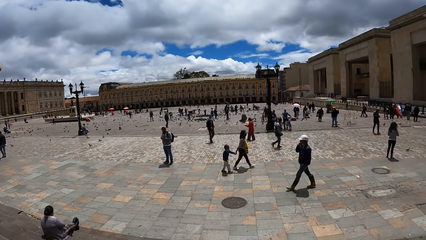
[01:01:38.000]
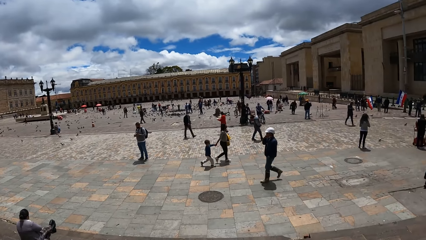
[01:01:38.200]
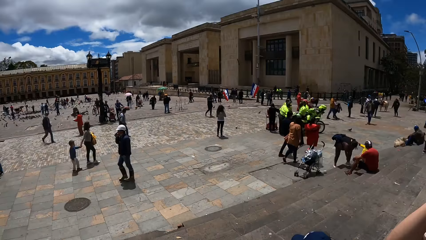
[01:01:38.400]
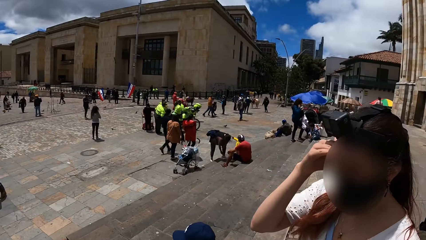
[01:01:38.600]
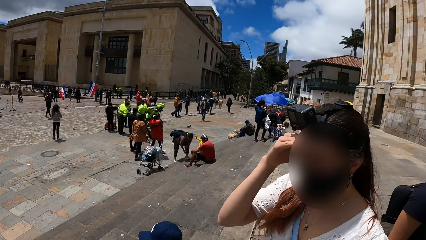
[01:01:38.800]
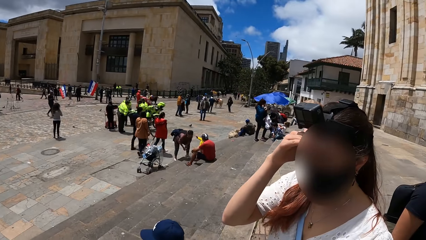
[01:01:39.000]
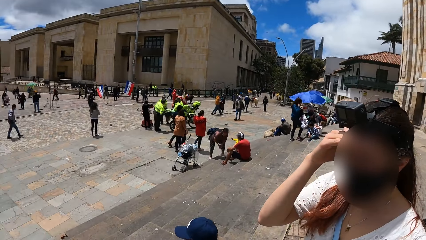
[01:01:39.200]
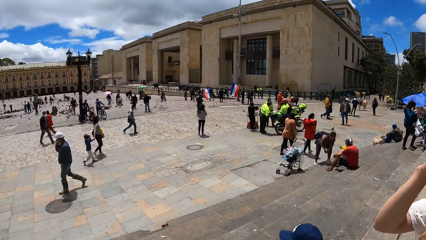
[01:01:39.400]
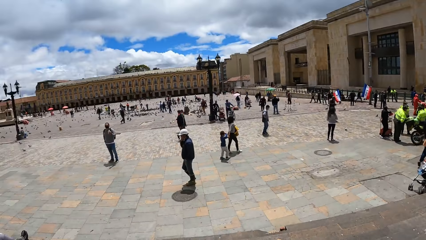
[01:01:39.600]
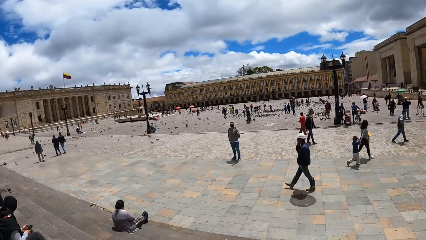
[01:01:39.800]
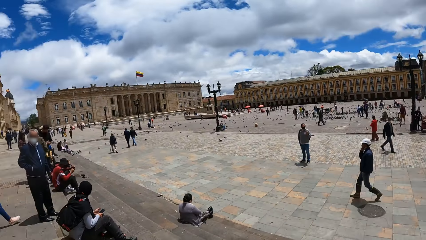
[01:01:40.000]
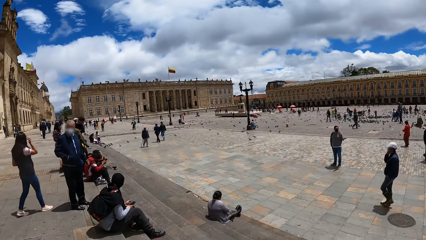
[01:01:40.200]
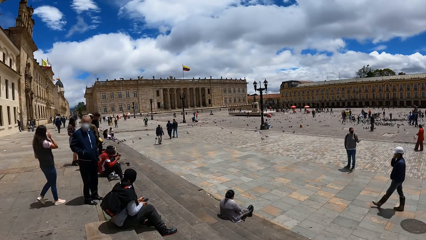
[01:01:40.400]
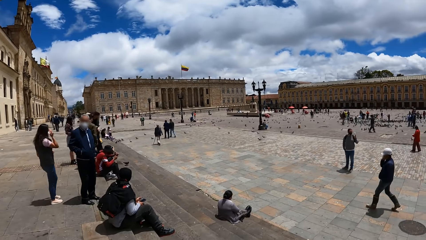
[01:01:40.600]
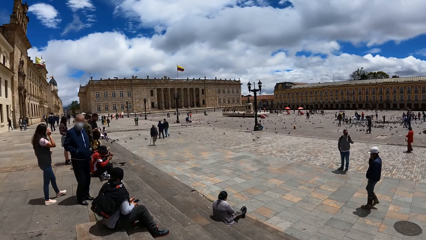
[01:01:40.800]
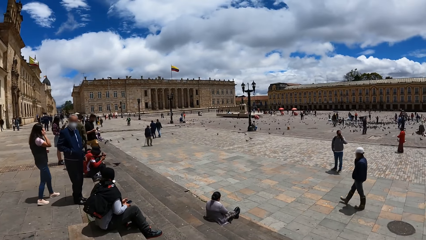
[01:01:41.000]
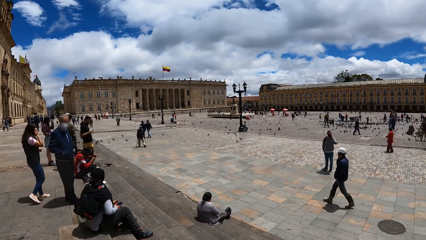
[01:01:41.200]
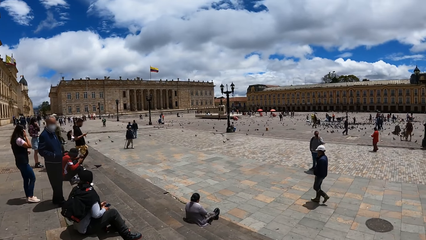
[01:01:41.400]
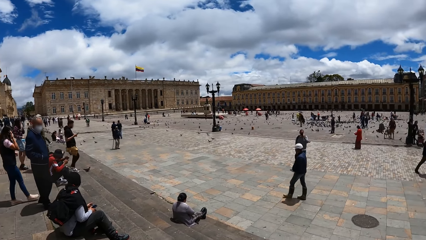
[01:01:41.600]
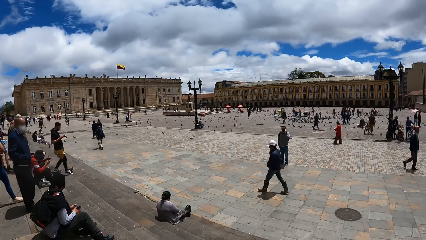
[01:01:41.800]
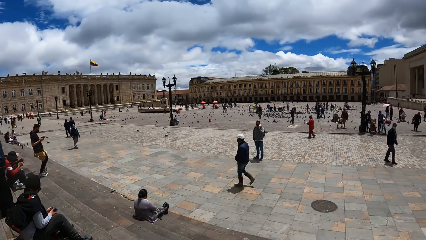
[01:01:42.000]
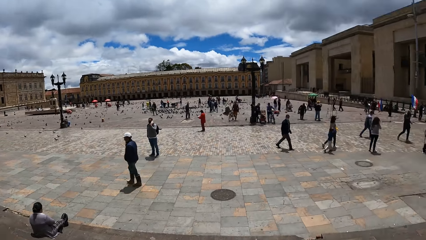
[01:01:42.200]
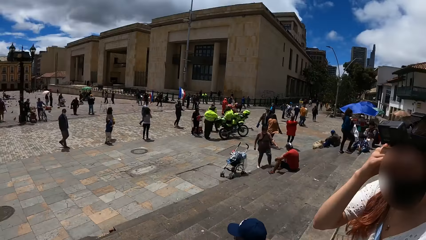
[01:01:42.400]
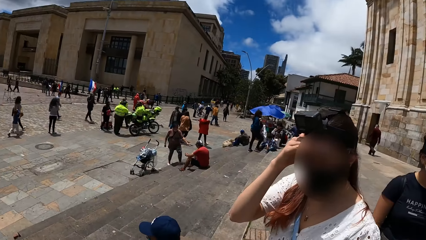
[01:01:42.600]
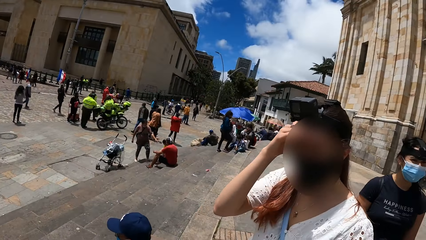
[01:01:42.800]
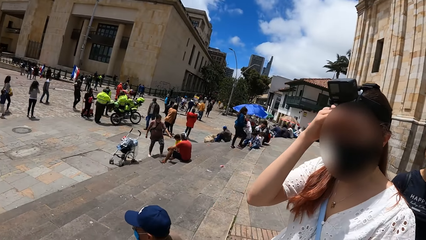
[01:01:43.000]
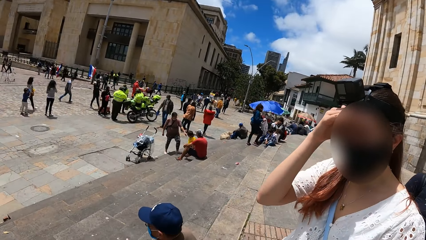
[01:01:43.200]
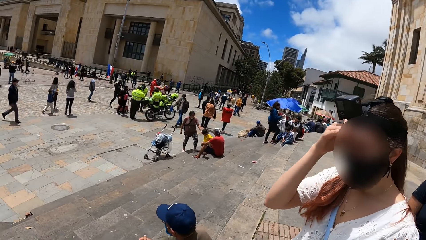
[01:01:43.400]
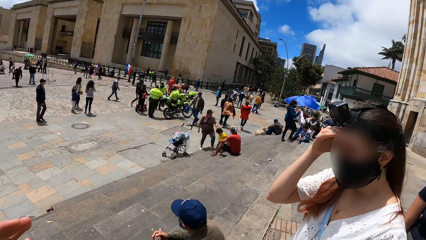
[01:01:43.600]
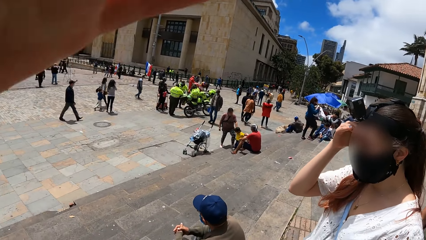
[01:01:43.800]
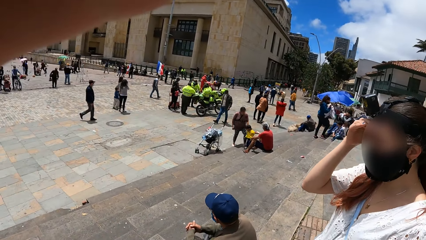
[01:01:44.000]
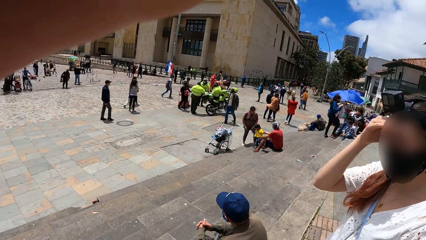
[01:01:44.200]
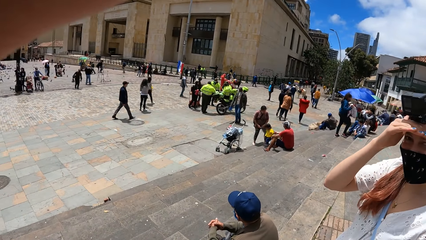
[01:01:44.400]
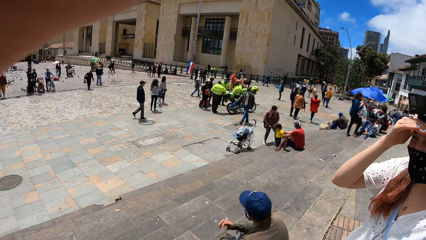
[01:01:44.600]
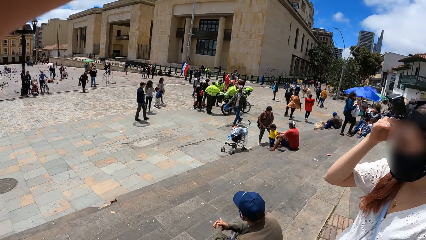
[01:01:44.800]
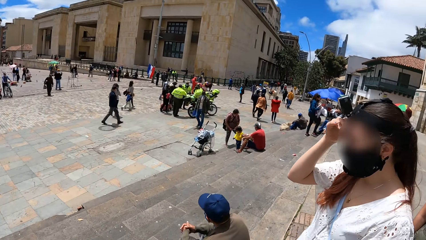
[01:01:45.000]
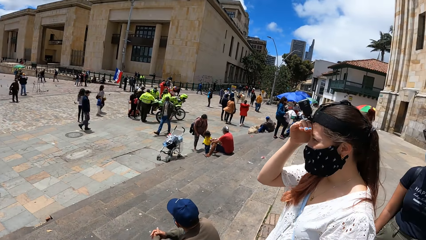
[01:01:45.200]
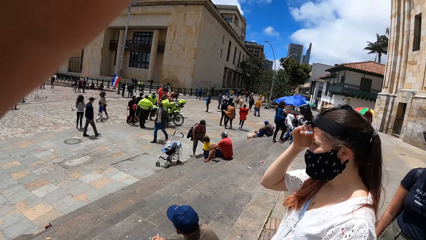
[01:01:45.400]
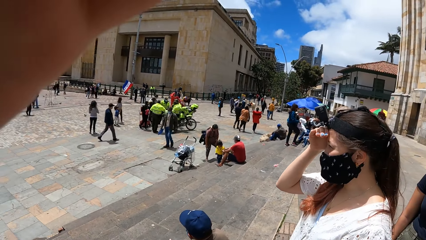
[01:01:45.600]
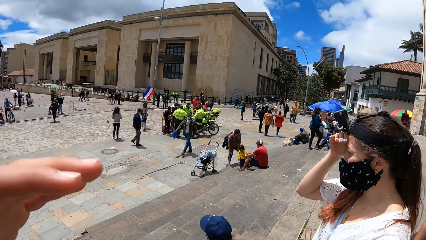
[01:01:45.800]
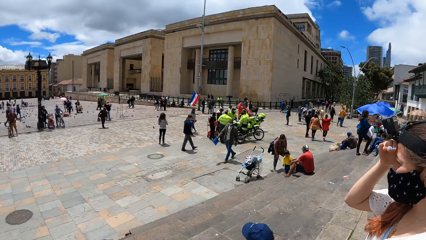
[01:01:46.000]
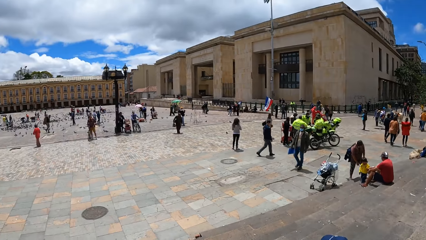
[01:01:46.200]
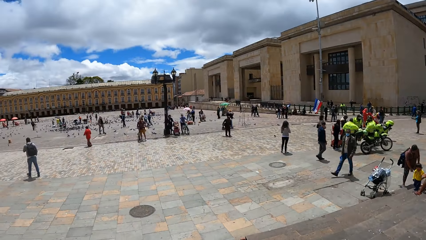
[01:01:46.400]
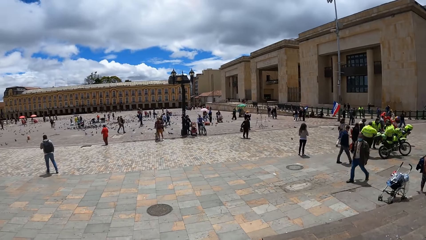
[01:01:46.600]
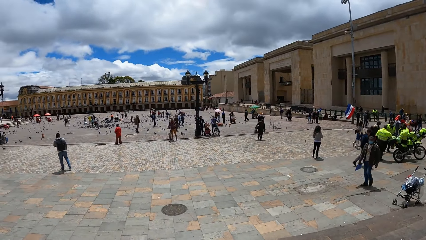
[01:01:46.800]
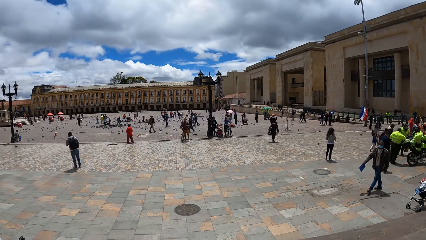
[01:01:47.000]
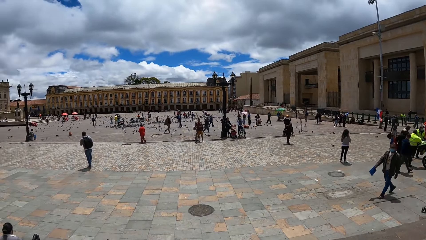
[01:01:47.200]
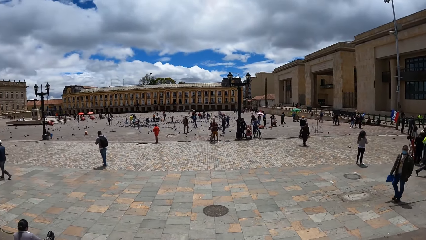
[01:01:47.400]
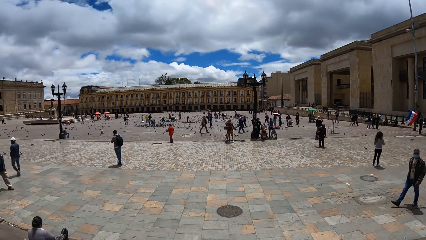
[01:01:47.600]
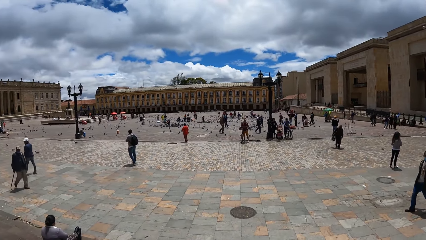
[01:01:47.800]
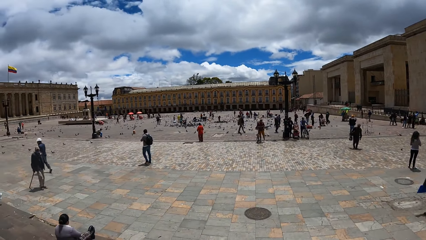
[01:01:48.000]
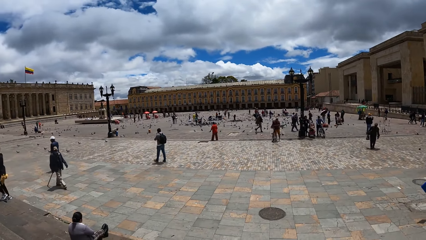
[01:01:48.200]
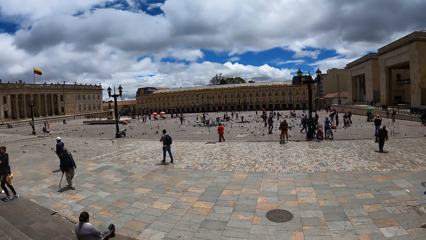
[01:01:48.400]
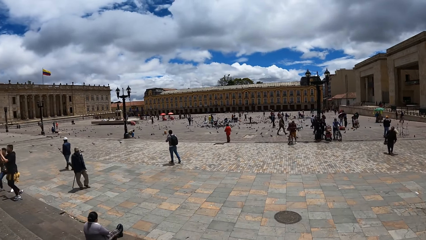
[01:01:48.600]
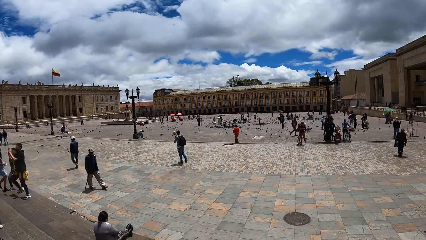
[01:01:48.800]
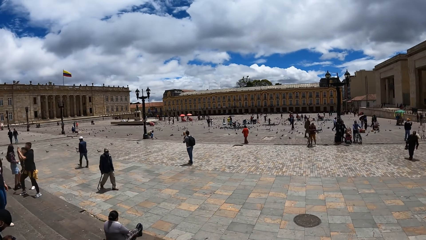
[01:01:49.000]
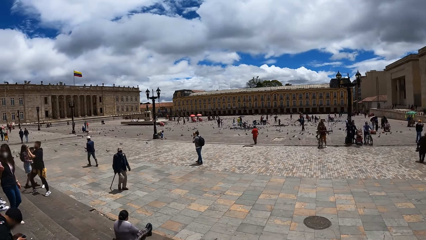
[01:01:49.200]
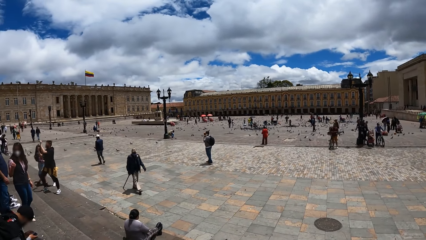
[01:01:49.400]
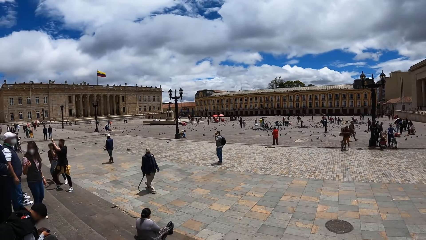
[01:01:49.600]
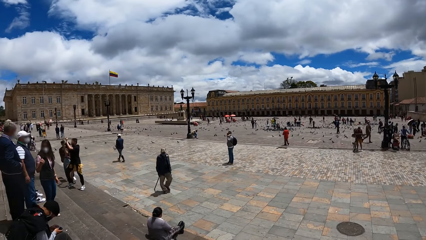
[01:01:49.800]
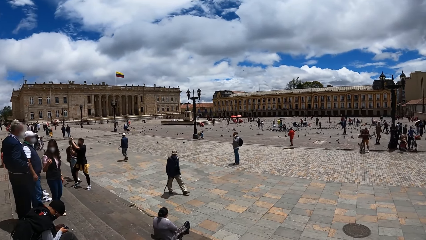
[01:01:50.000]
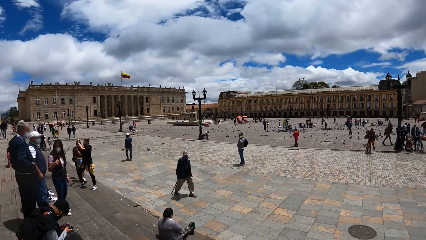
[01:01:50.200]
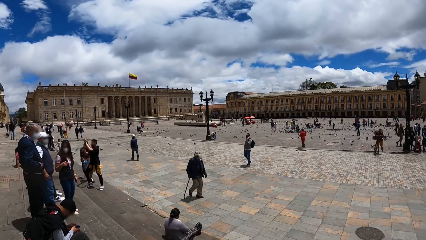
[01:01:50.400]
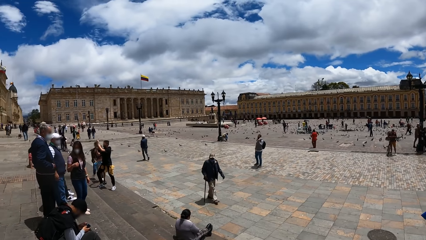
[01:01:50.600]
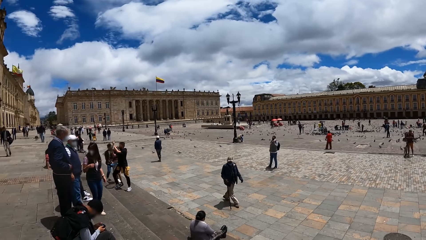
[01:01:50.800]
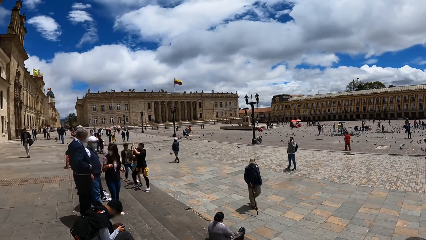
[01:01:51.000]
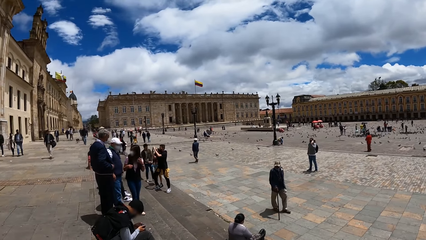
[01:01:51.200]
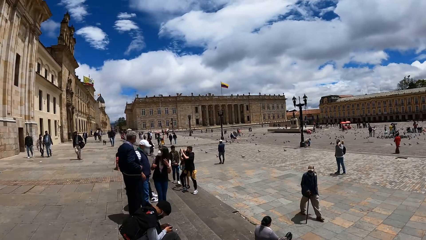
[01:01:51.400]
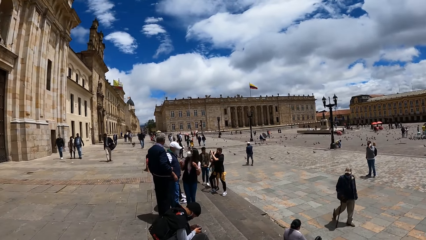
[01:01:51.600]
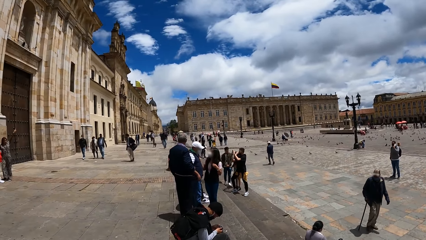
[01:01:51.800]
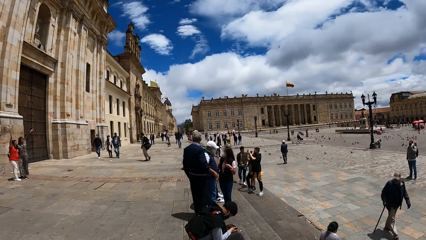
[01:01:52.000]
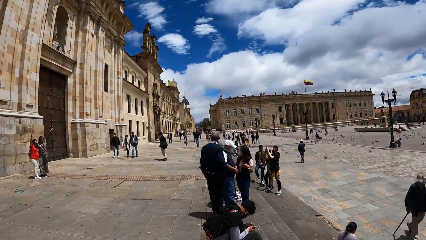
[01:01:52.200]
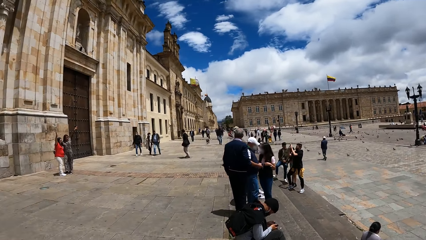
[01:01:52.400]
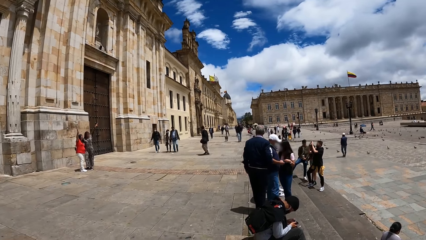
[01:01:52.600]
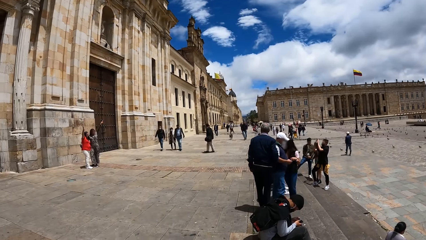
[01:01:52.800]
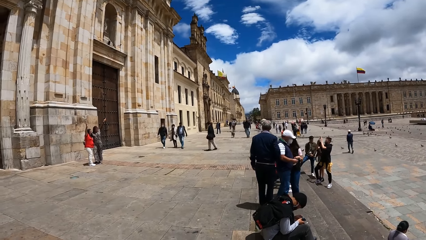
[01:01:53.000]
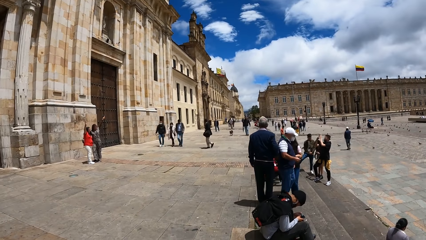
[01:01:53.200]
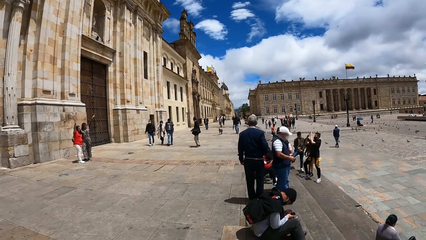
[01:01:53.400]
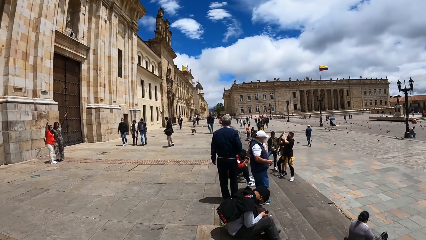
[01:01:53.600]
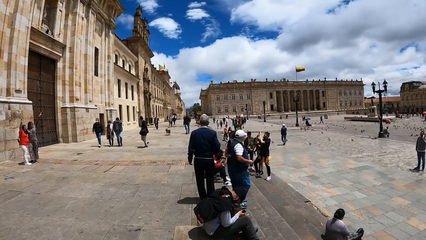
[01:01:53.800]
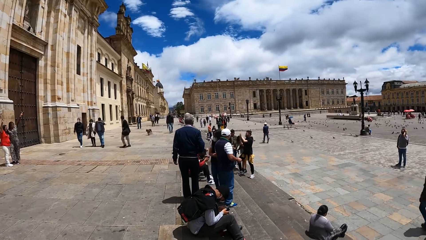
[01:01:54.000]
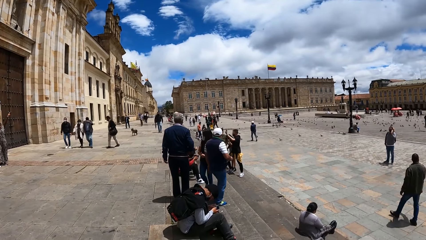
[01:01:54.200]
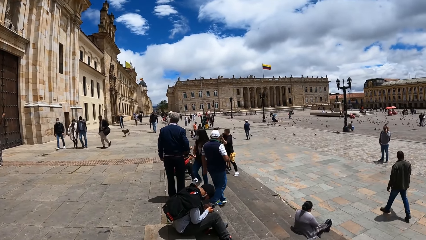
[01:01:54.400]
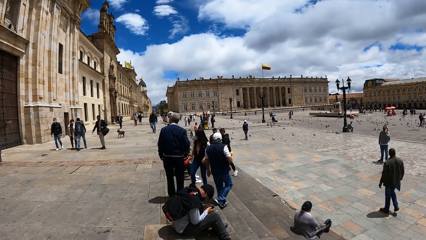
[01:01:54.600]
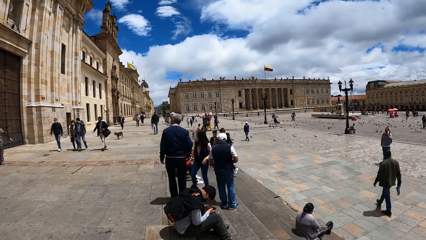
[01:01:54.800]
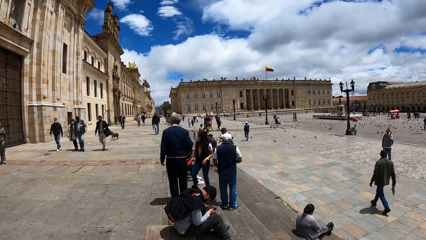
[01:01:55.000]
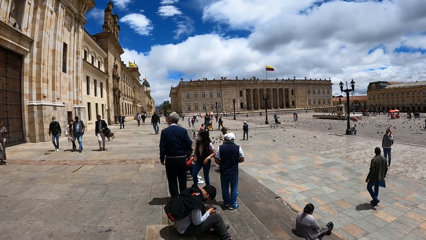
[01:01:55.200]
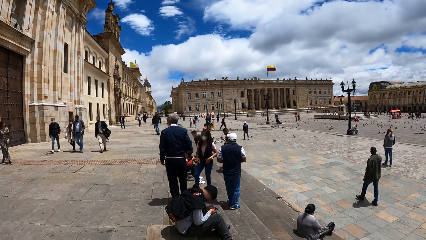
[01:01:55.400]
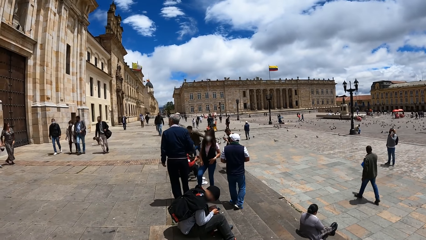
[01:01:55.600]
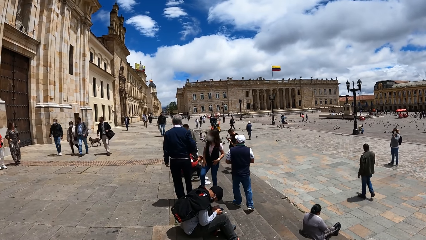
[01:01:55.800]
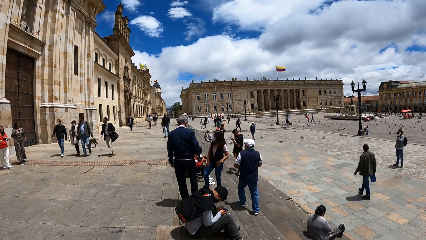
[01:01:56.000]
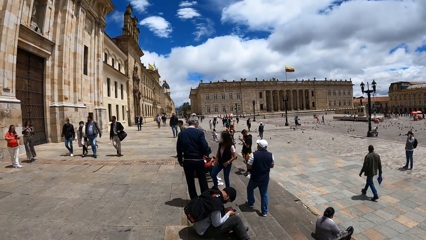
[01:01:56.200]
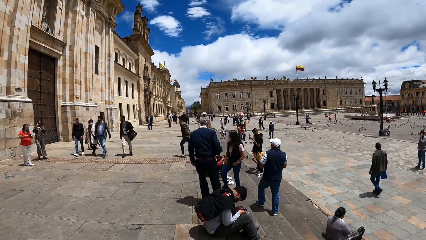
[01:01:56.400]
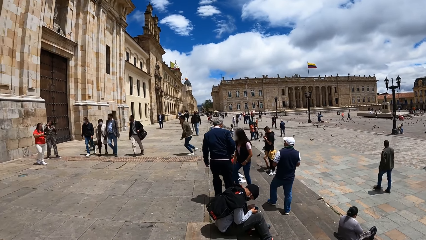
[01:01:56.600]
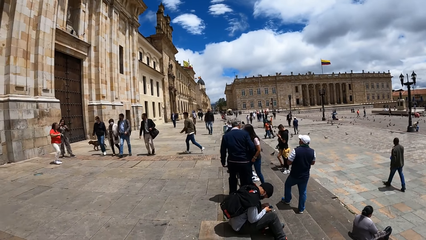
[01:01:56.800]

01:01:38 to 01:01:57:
The camera wearer places her left hand over her eyes. She raises a hand around, turns around.
